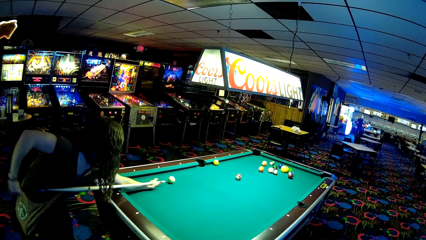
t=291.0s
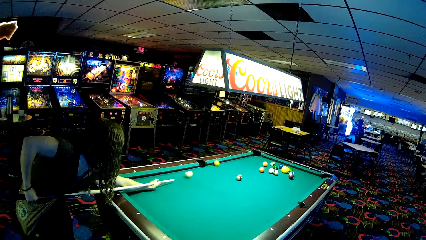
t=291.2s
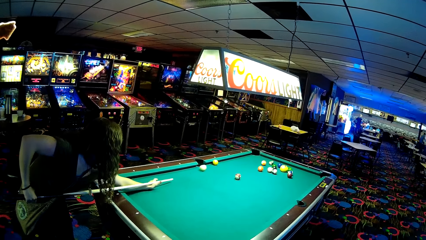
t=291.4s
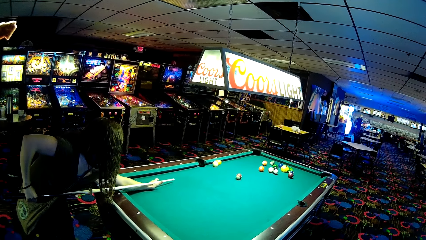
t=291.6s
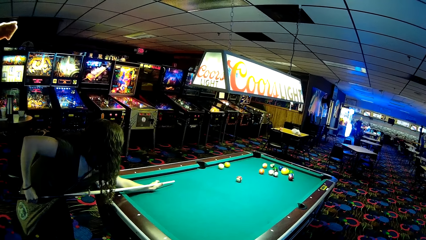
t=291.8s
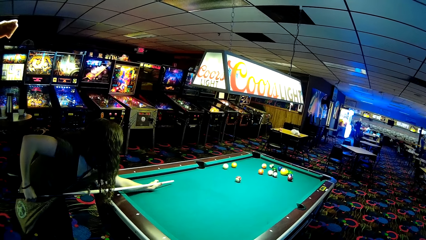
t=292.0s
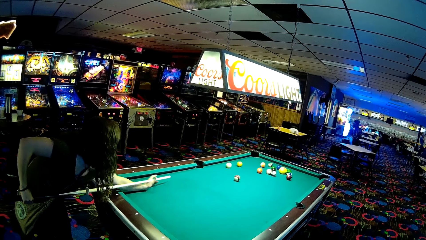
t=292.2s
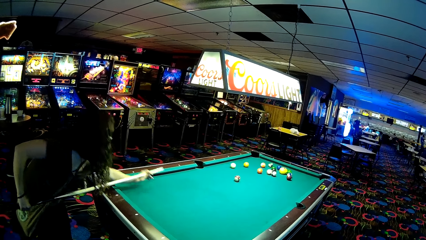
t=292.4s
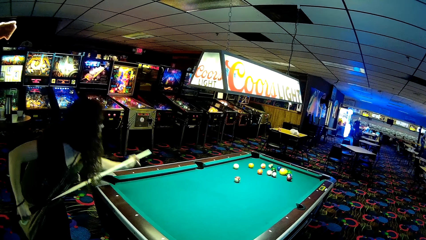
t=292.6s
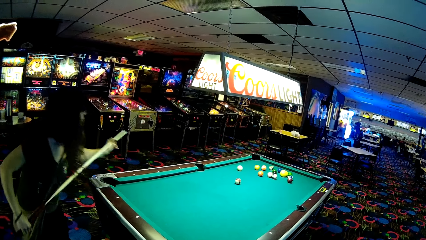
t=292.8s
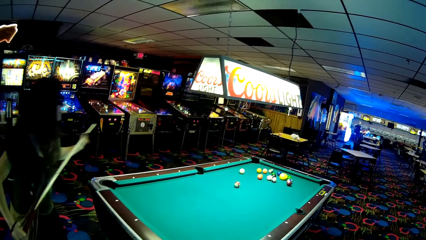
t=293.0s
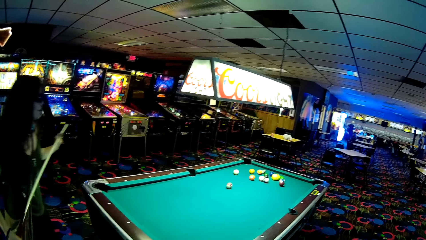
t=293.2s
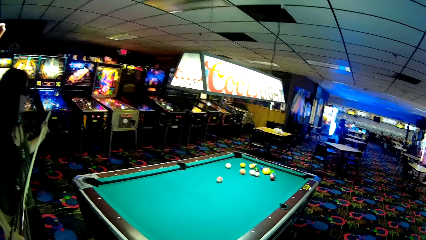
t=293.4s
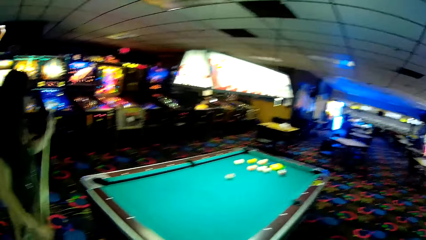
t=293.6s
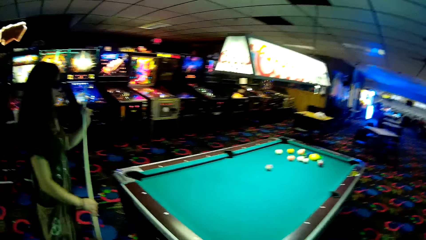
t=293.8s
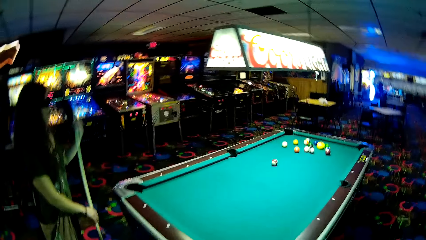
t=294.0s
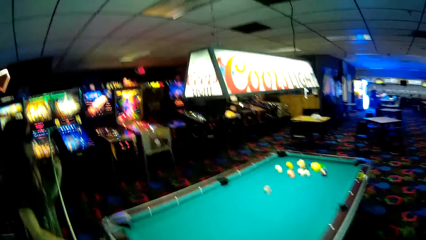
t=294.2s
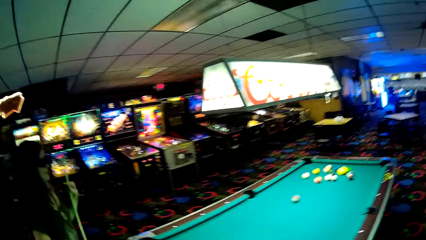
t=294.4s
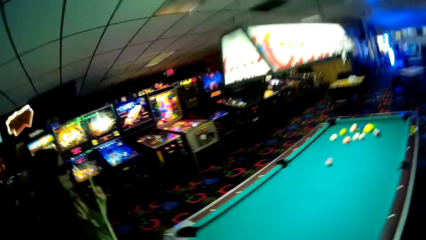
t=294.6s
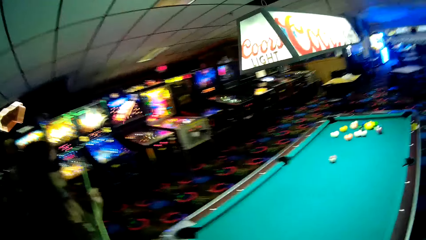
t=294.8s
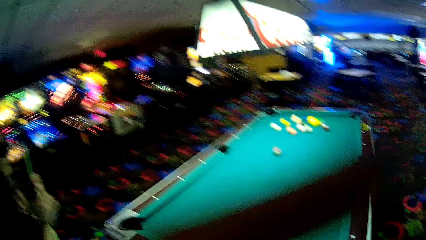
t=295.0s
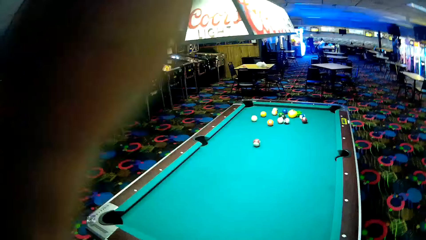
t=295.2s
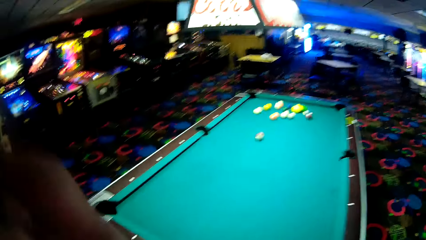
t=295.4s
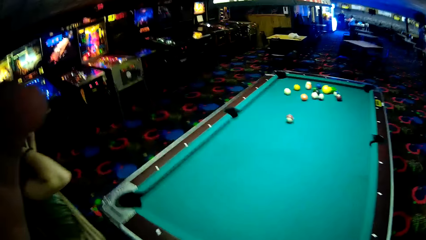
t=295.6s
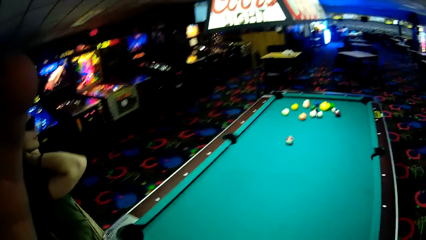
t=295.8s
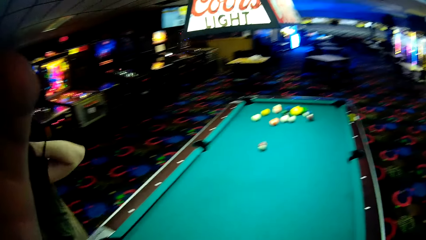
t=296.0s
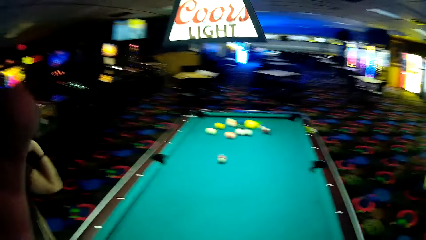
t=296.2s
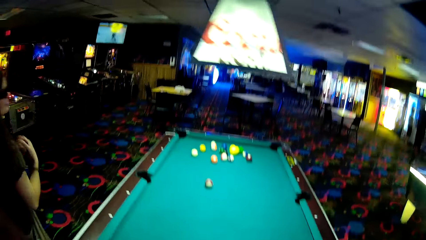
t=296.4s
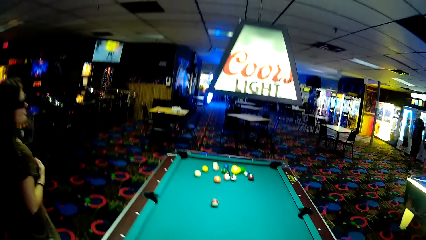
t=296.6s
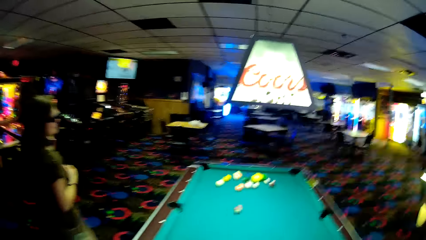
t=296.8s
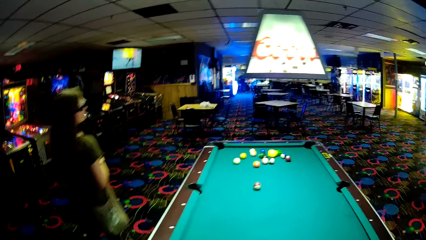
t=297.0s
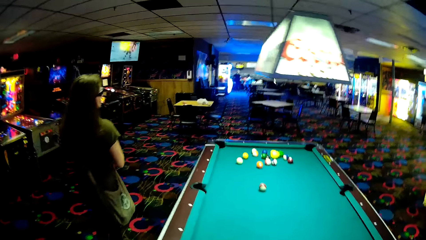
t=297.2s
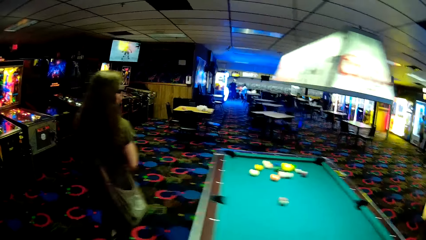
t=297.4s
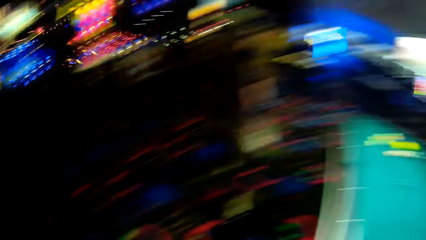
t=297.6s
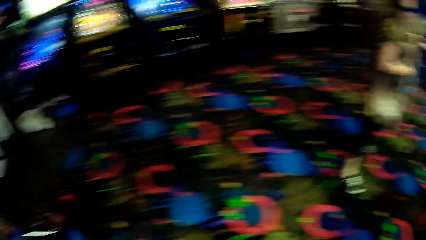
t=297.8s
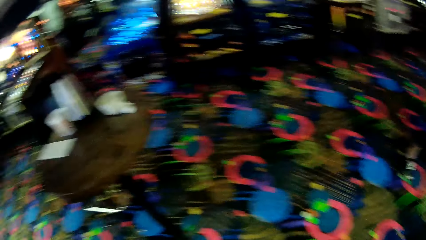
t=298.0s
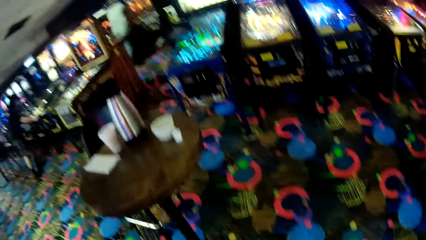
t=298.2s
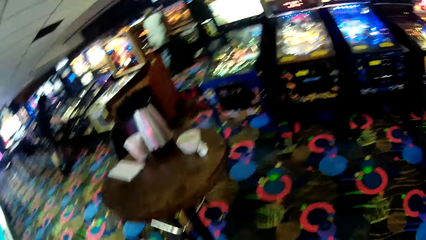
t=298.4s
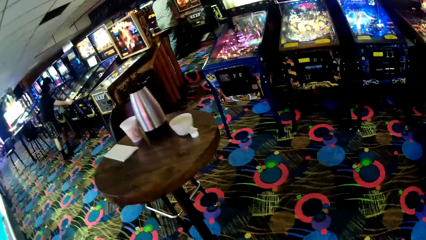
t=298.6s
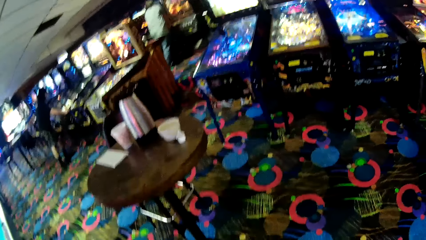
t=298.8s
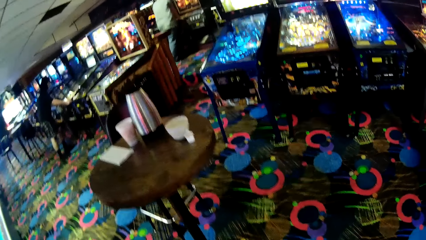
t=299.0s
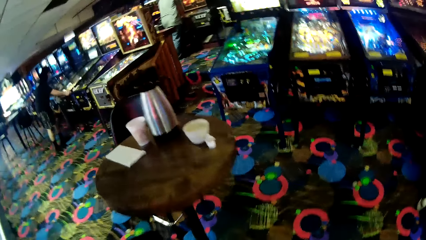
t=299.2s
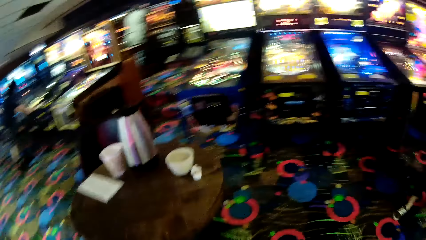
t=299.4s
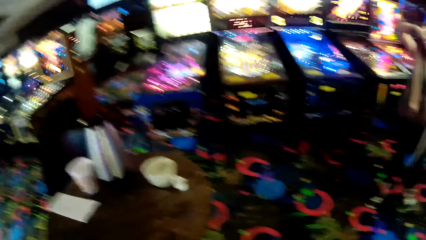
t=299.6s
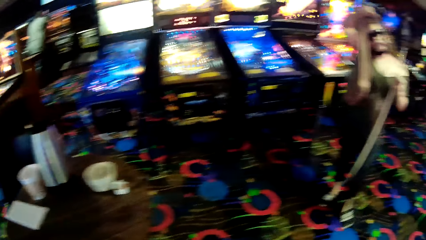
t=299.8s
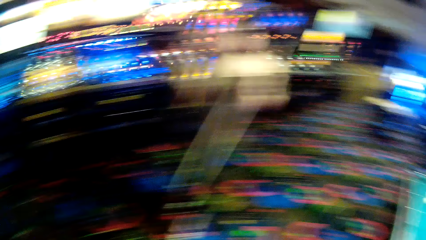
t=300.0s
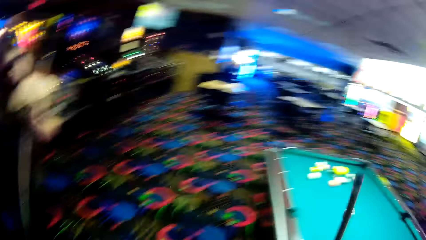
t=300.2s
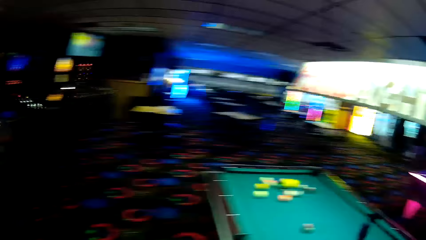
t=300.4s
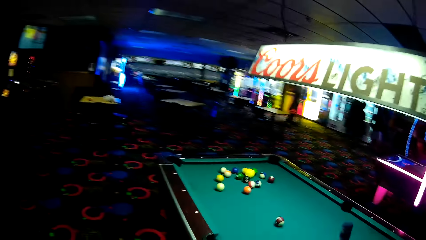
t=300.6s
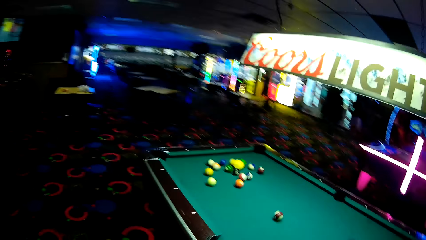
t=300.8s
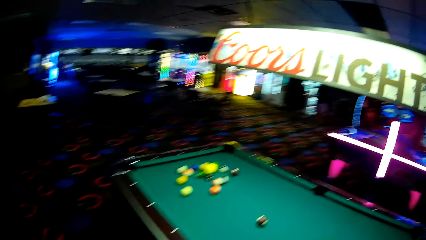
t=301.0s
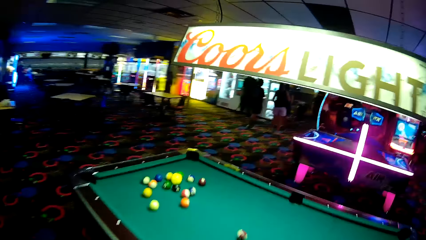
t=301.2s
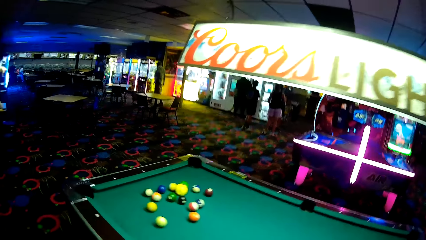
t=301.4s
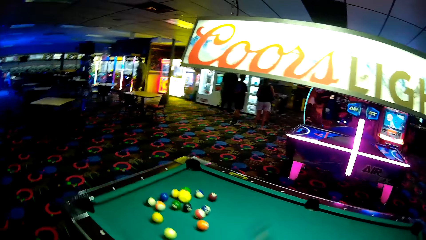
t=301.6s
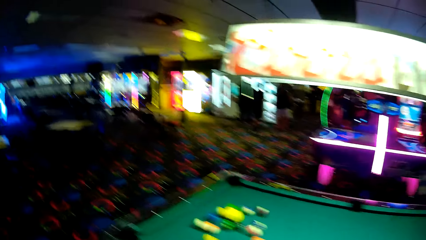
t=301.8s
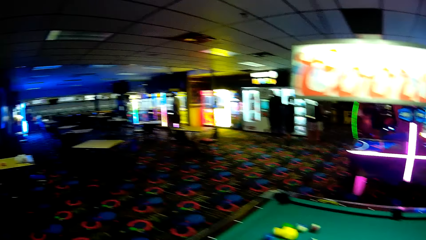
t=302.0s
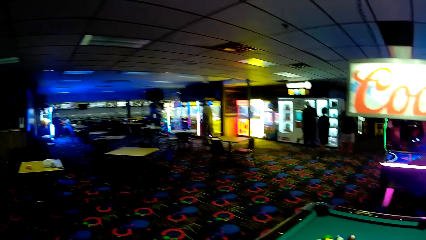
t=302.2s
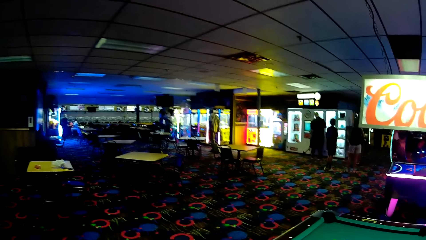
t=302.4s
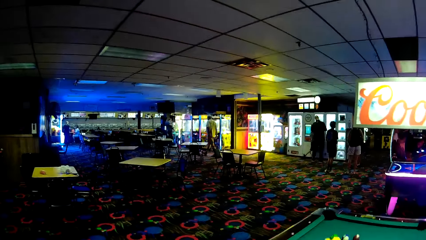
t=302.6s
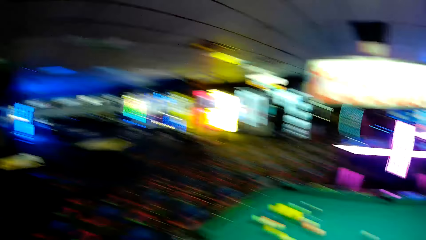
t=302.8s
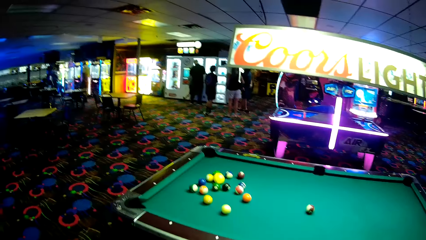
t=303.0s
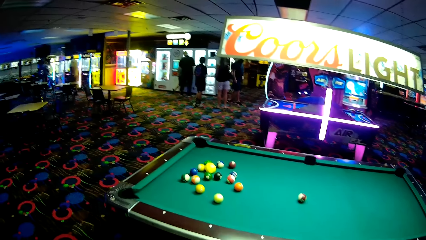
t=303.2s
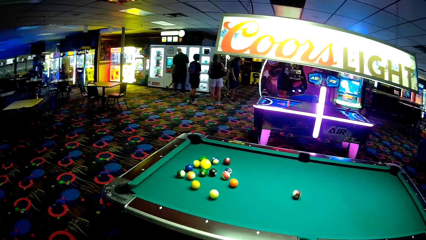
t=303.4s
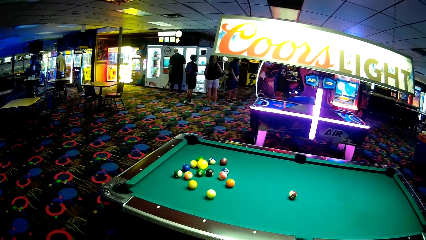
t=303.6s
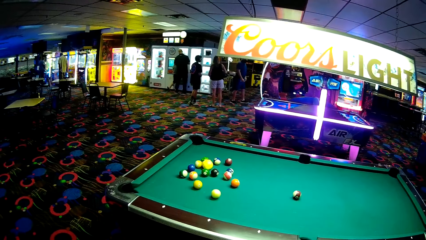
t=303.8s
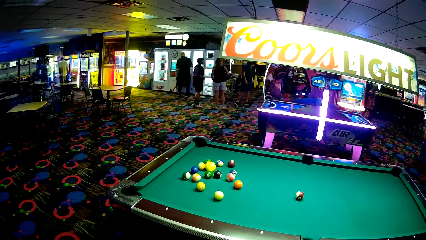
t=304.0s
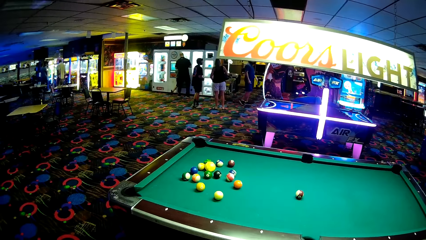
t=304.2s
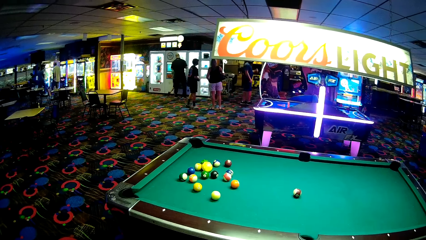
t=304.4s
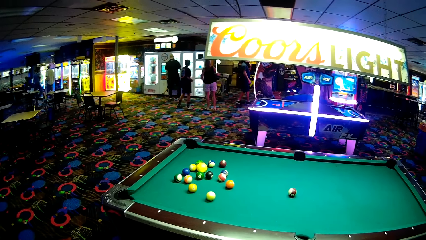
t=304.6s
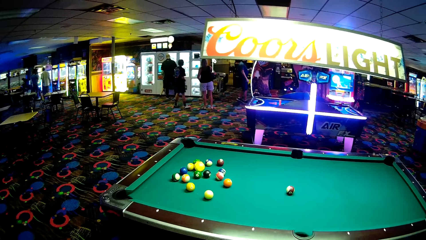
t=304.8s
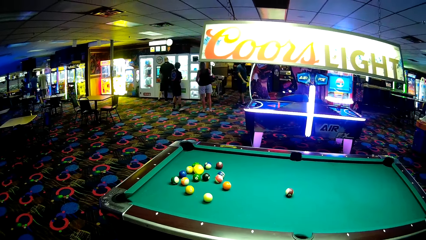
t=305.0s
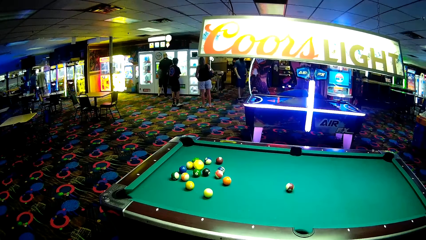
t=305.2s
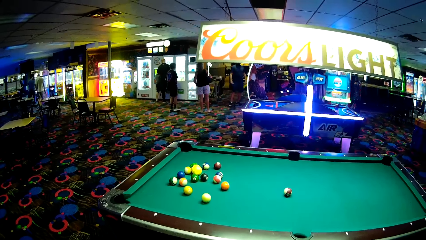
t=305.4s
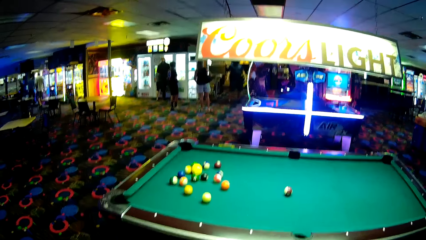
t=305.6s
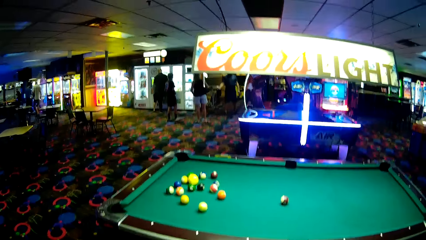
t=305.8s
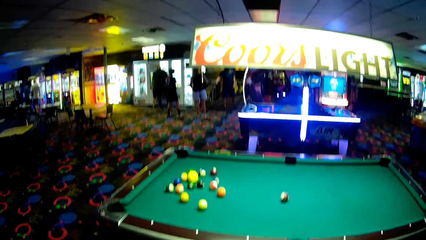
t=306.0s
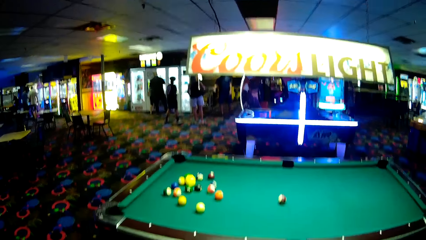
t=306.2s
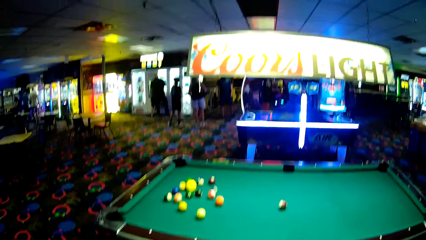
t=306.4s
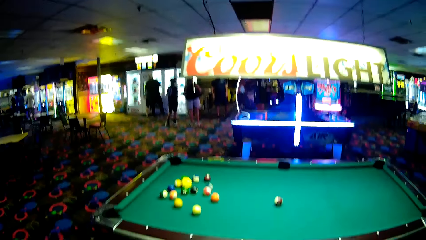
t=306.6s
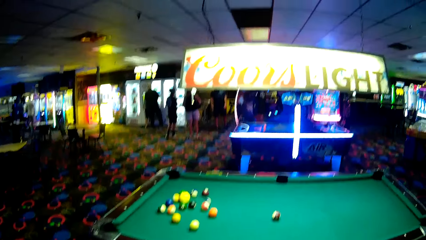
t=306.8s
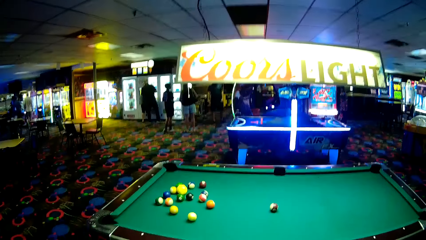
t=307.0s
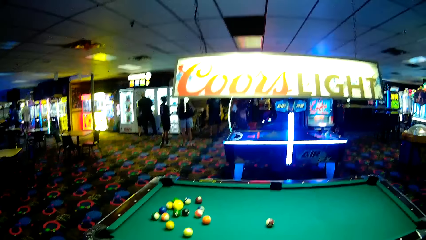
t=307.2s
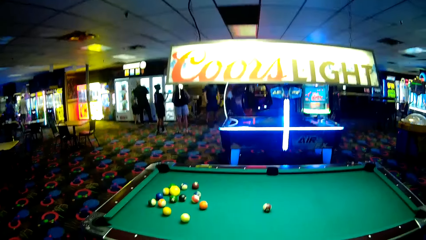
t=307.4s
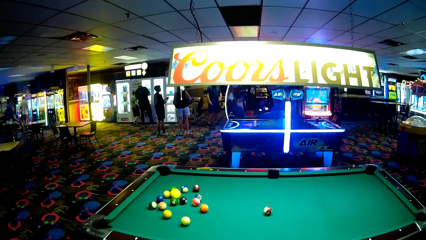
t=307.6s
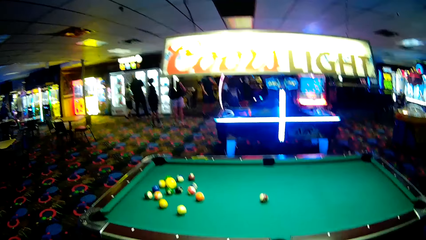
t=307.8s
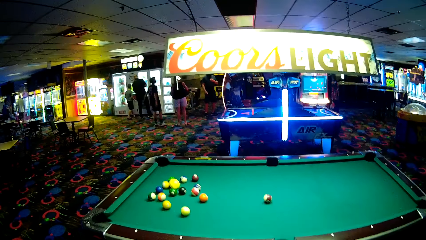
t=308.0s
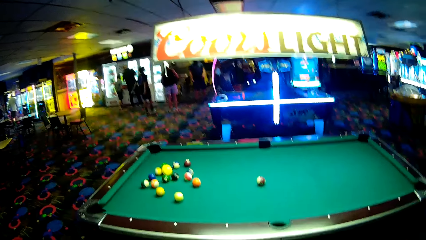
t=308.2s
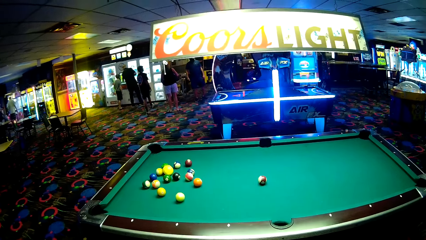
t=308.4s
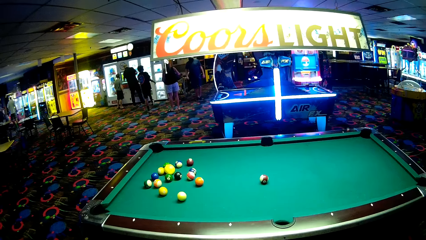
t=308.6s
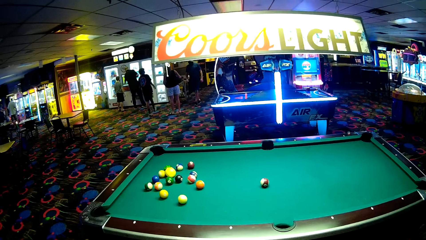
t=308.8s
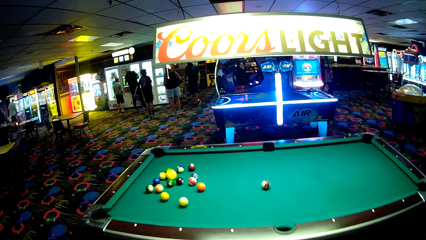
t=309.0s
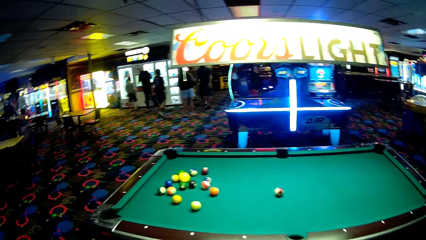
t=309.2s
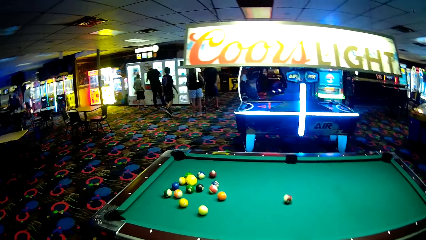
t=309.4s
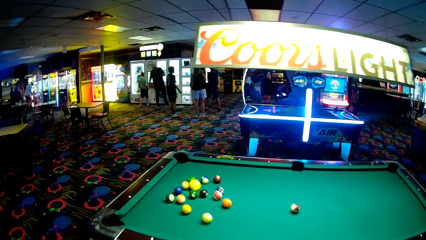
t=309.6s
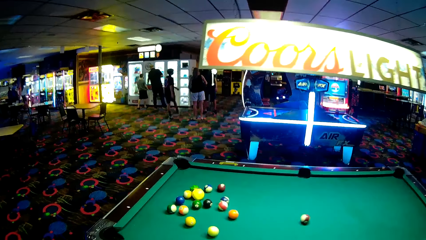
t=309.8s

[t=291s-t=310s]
A man picks up a baby from the floor. A lady walks around a casino. The camera wearer walks around. He lifts up his hands. He walks around the casino. He looks around. He looks around the casino. Another man walks around the casino. Yet another man walks around the casino.
